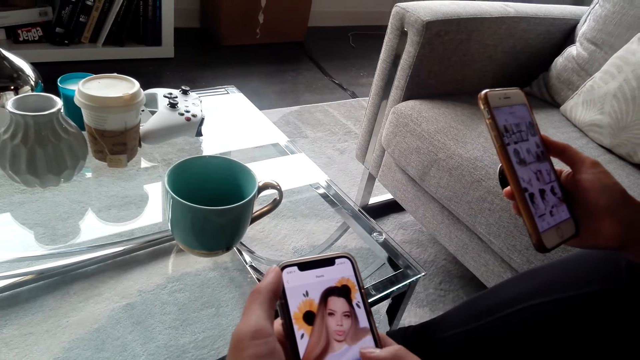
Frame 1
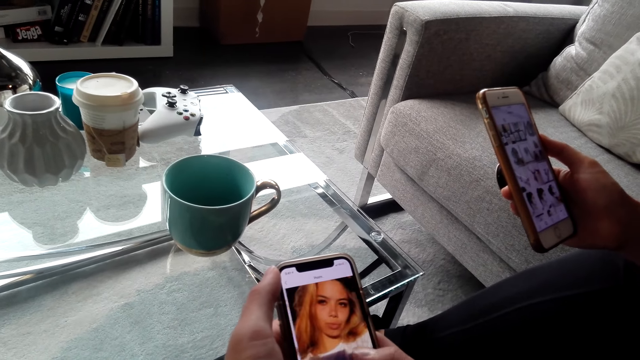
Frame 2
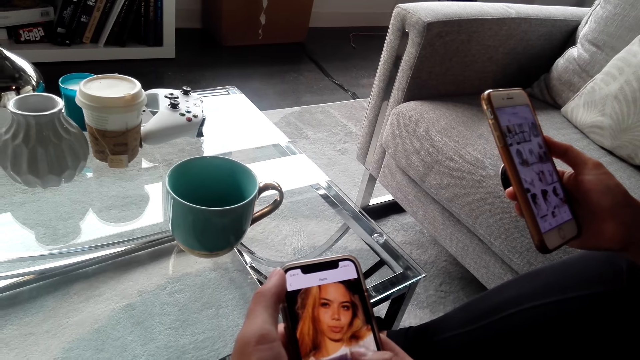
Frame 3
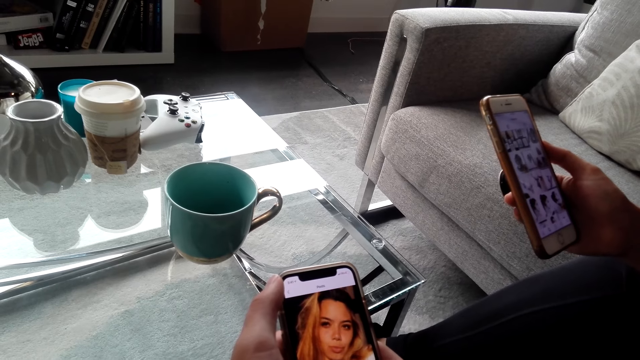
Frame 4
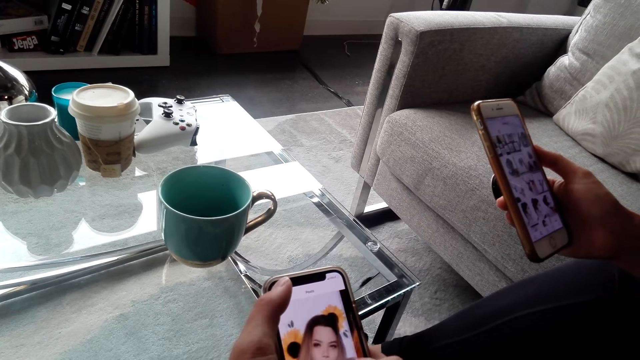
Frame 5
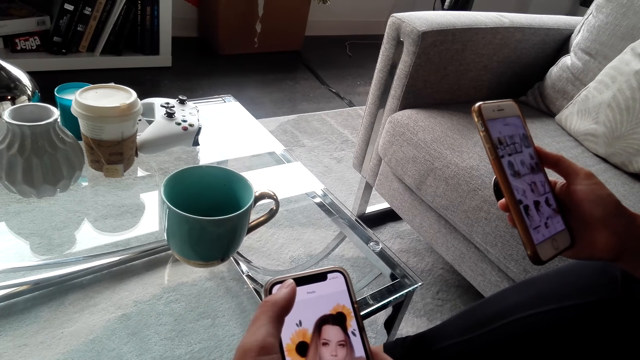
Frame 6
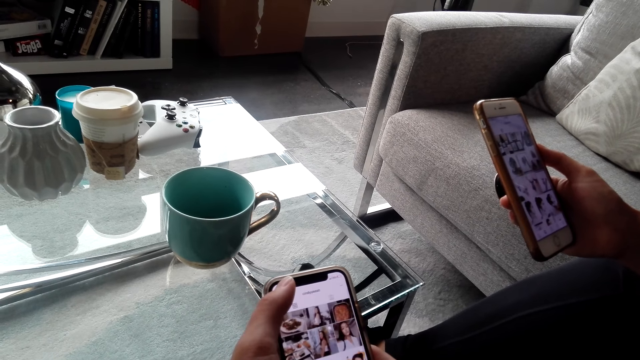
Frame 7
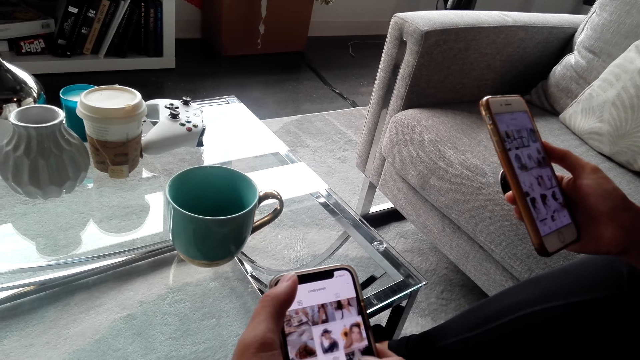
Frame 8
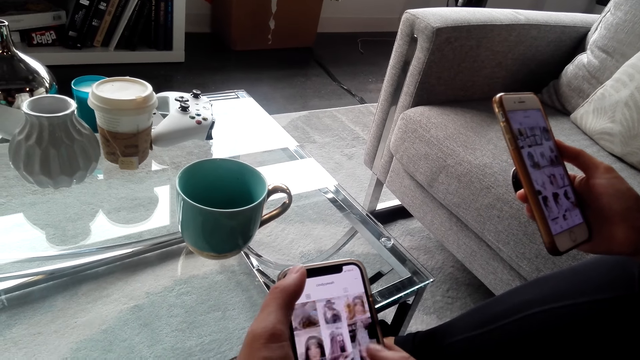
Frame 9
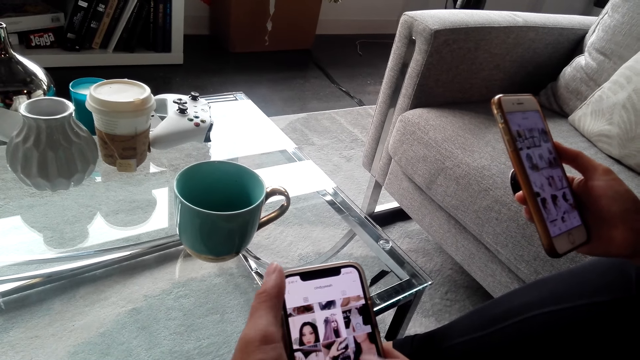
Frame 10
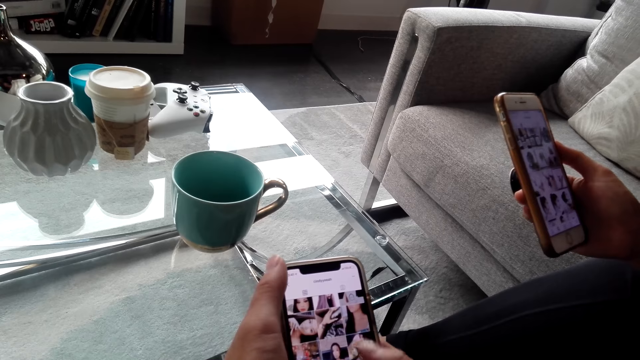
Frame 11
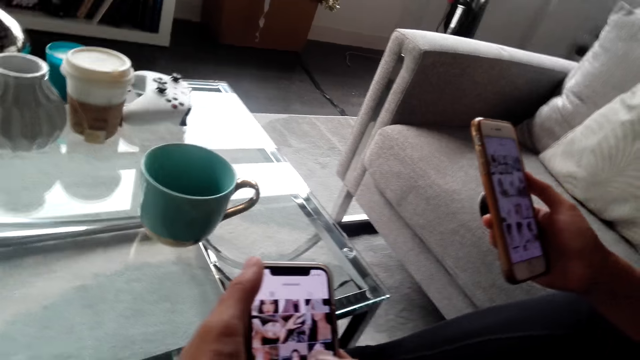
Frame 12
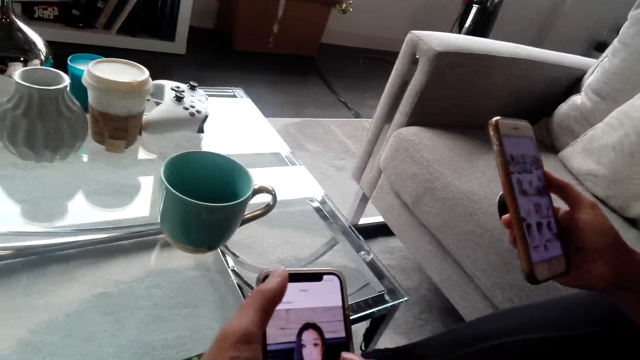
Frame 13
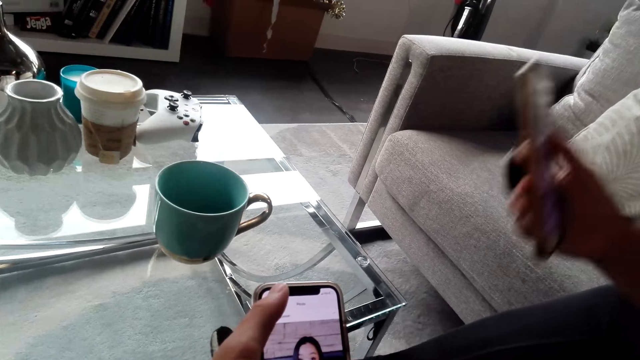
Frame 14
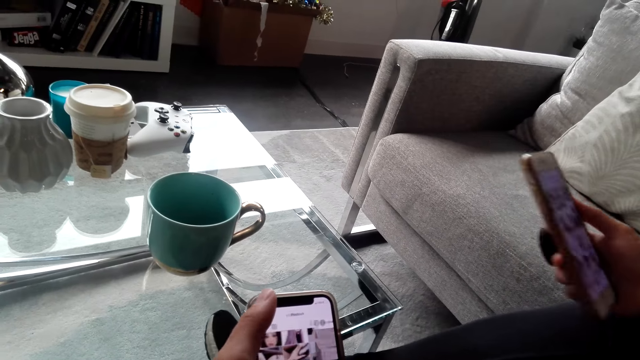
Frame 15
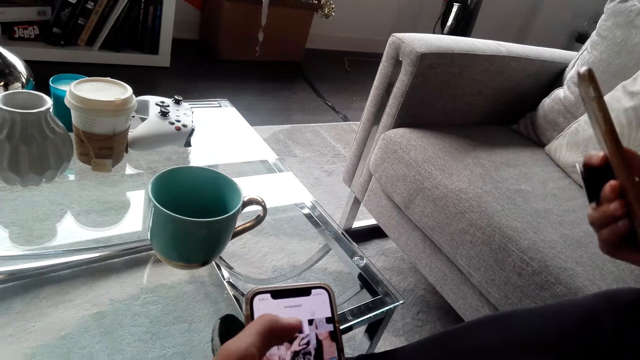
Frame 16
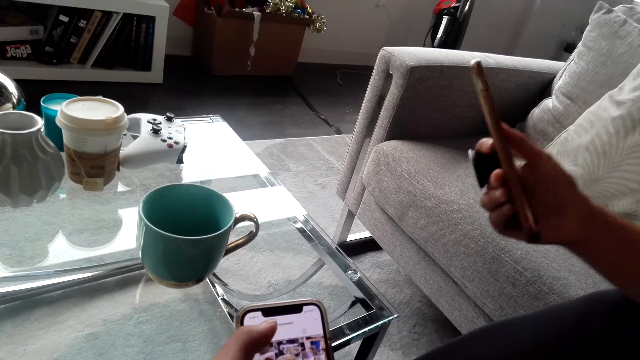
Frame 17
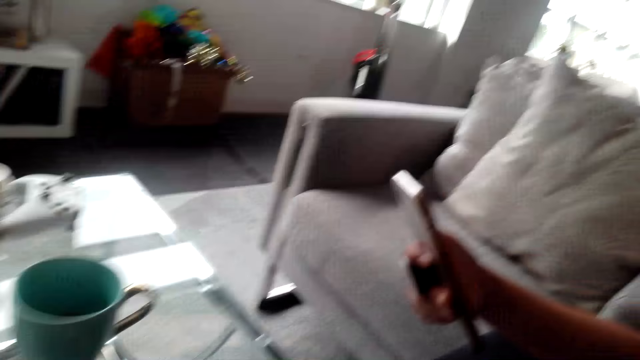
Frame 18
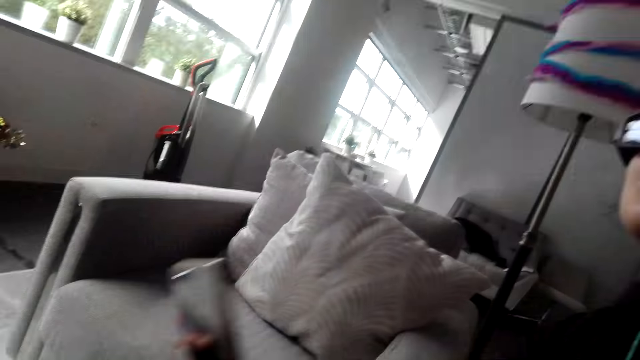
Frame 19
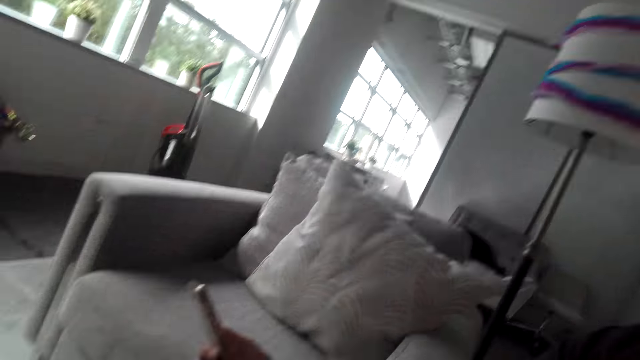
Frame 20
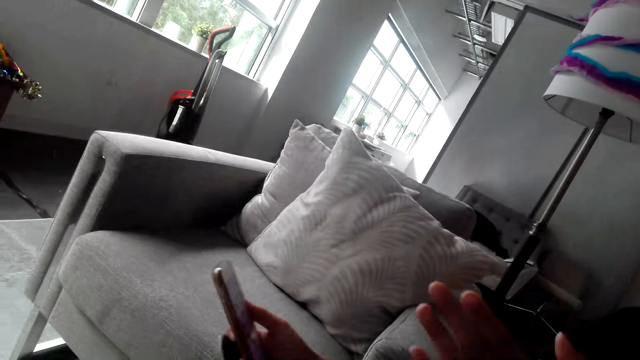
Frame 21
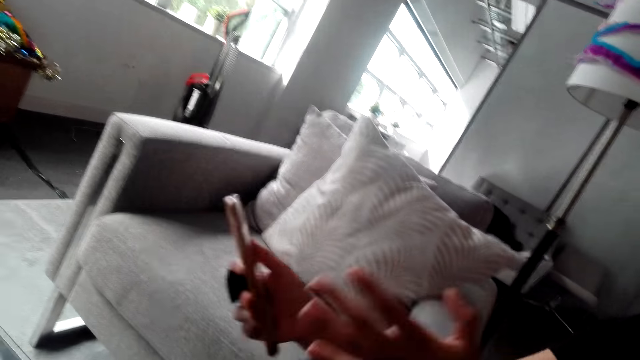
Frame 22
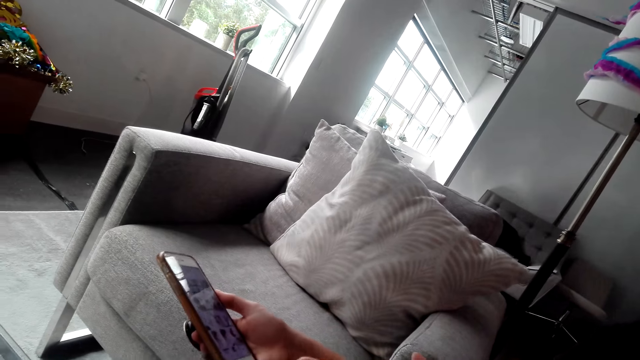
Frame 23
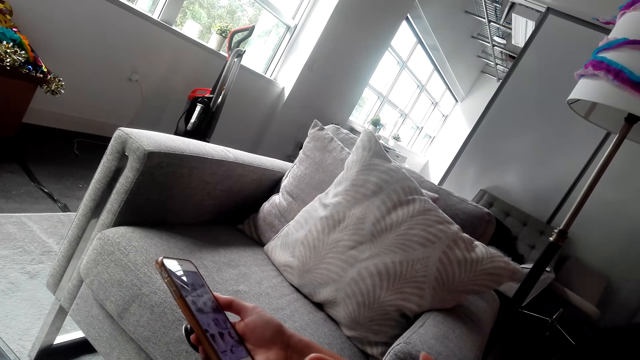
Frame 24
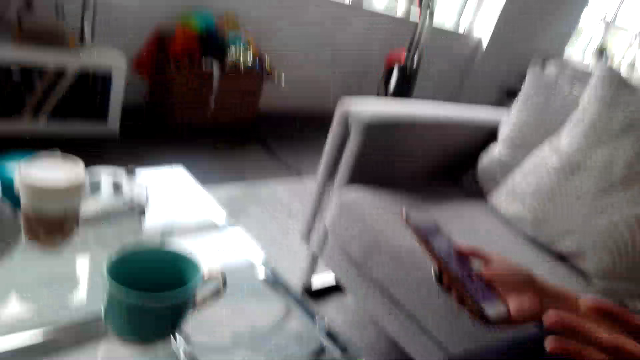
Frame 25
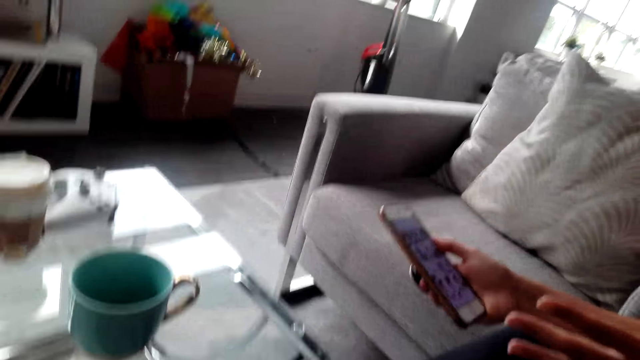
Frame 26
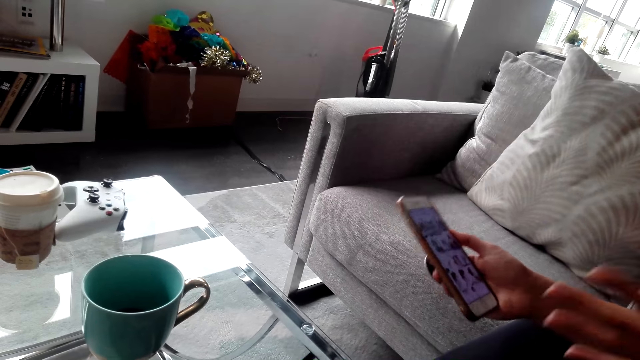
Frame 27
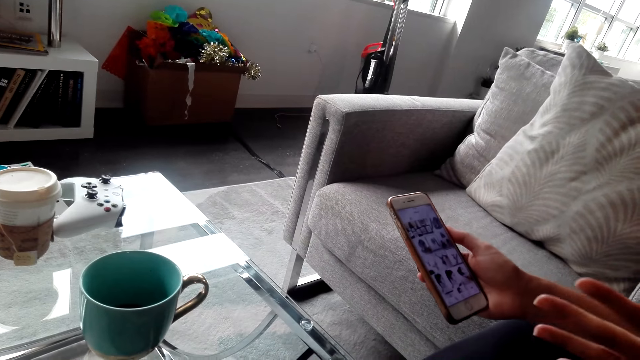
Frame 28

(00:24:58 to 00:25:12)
The camera wearer swipes across the phone screen. They scroll down the phone screen. They converse with a woman.

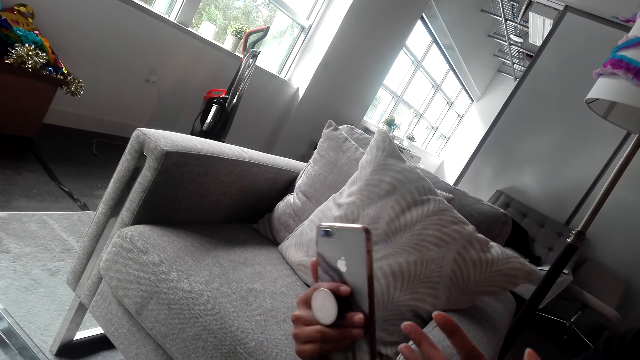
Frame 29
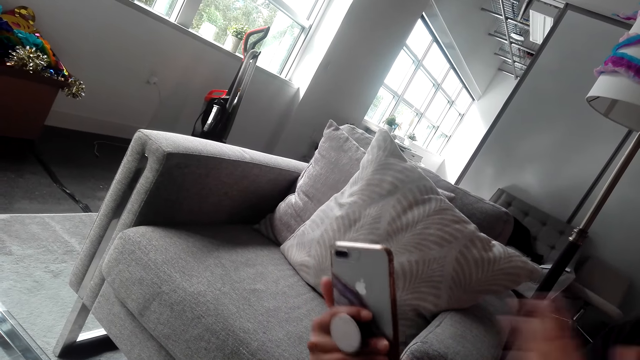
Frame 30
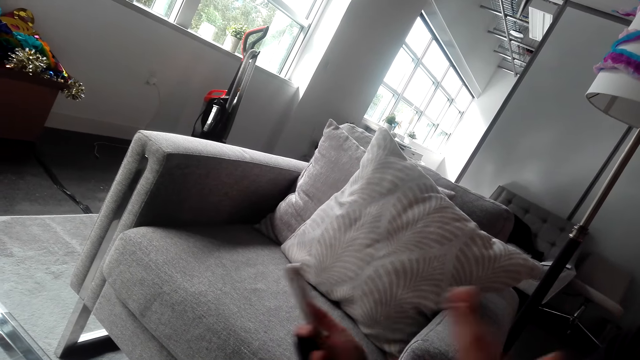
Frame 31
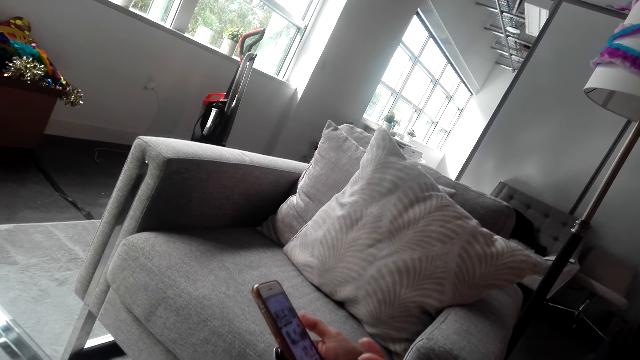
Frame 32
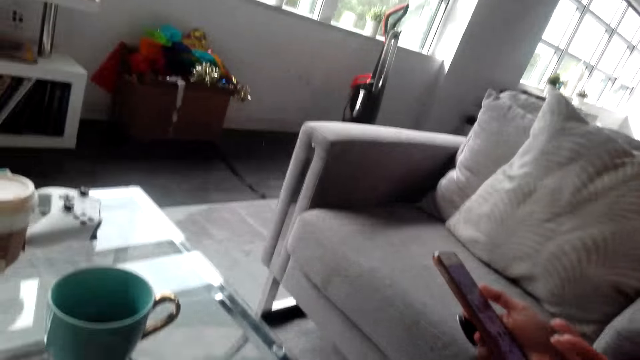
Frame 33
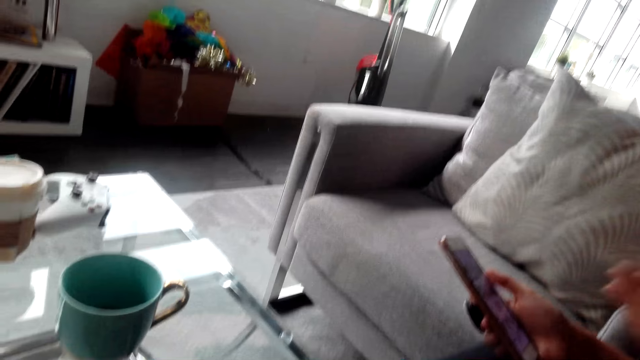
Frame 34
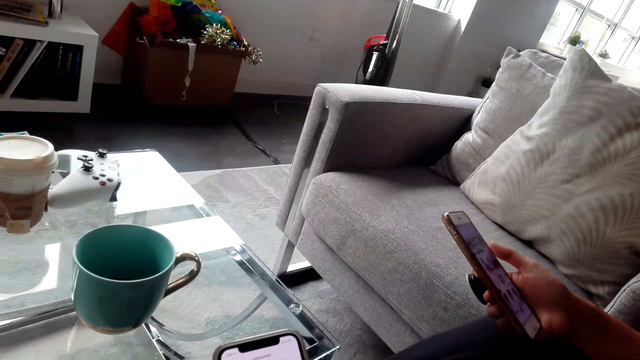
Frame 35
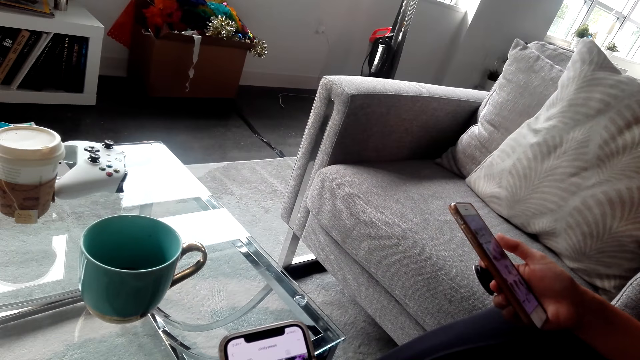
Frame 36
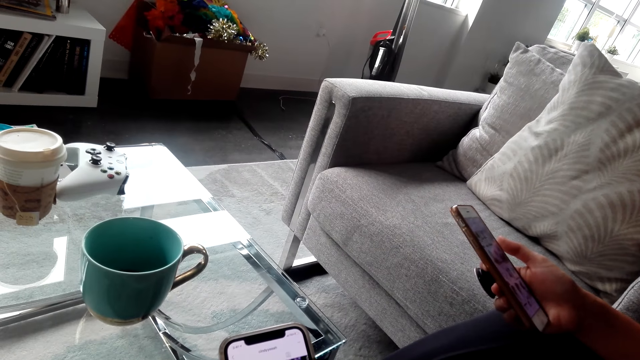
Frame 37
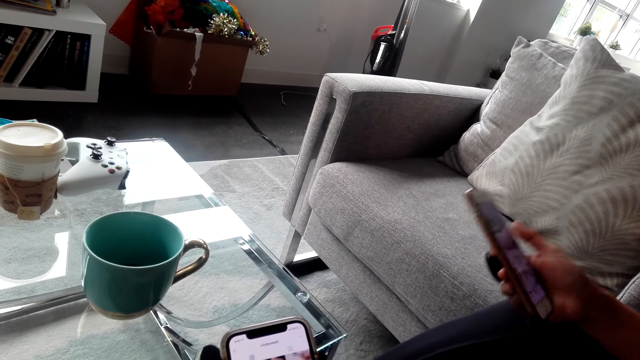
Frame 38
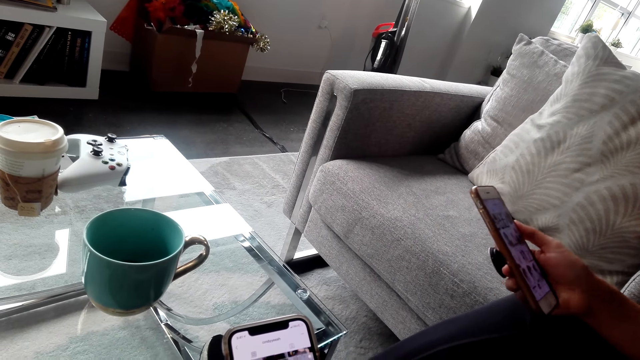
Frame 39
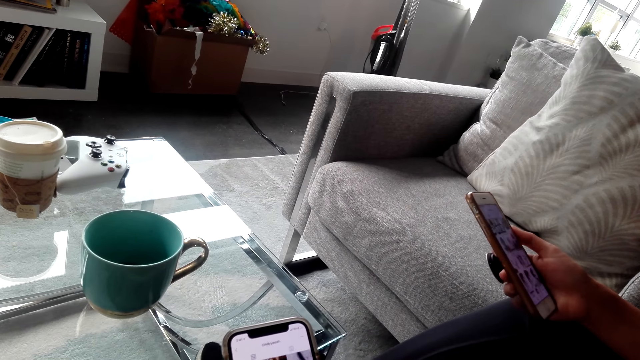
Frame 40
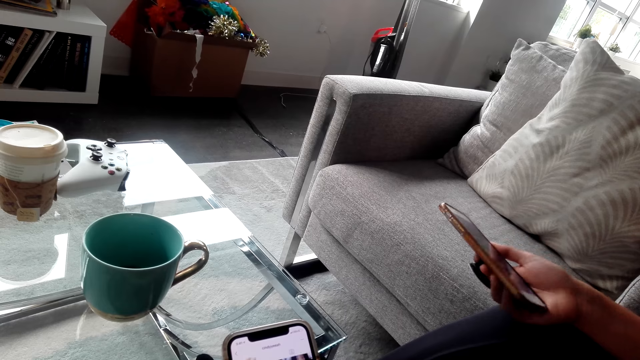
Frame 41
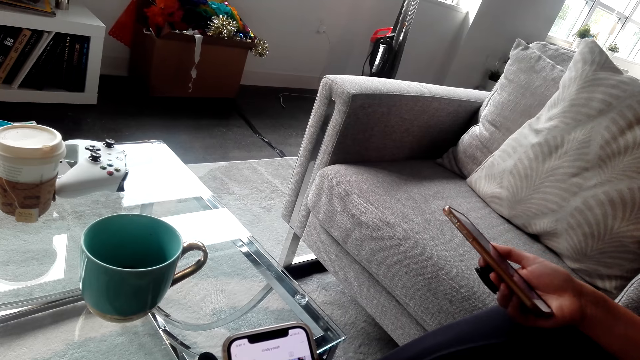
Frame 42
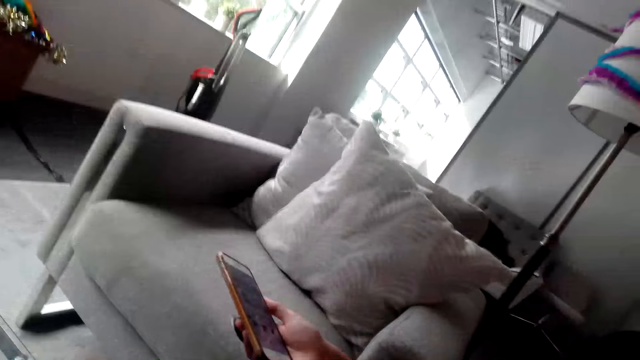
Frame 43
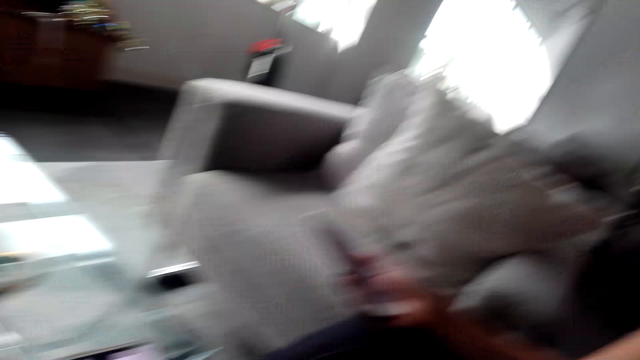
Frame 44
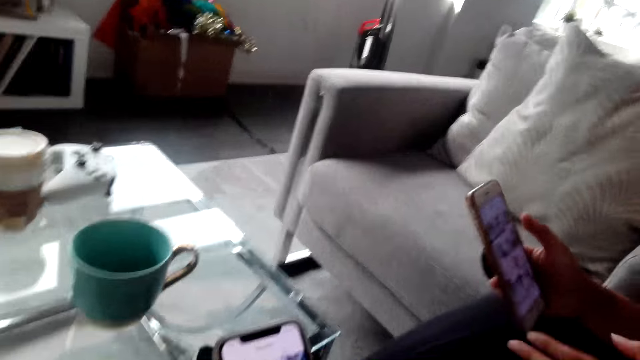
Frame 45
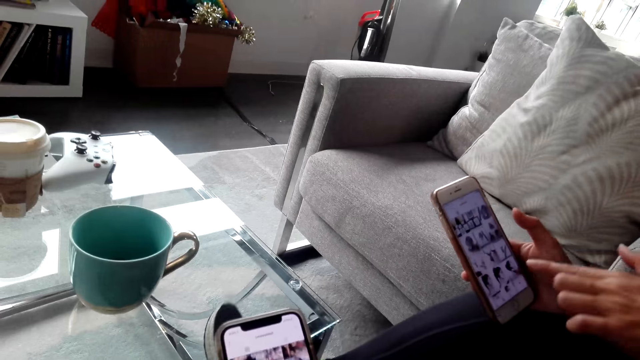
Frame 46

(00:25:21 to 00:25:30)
The camera wearer operates the mobile phone.
